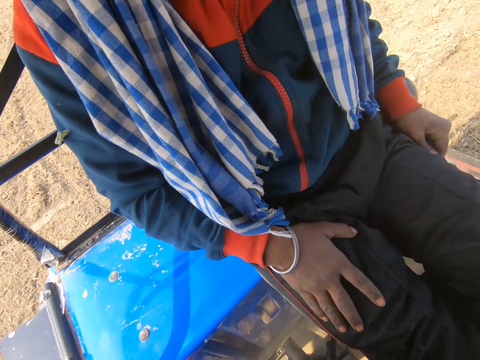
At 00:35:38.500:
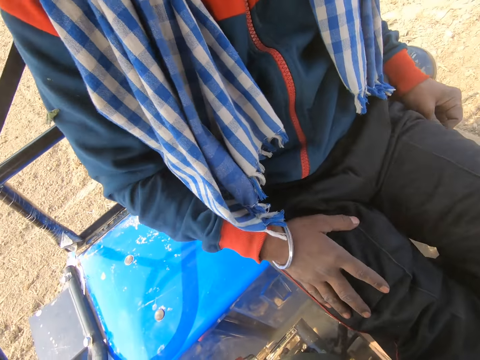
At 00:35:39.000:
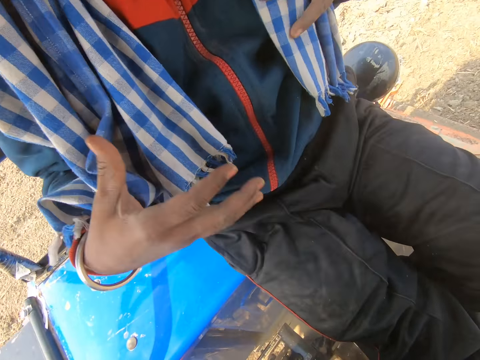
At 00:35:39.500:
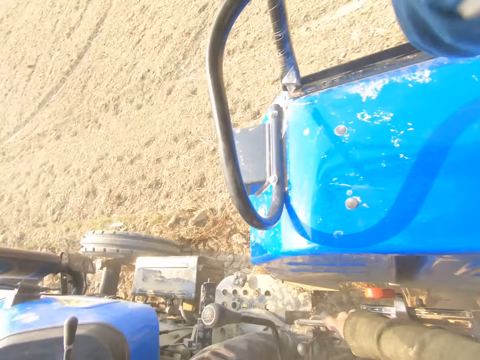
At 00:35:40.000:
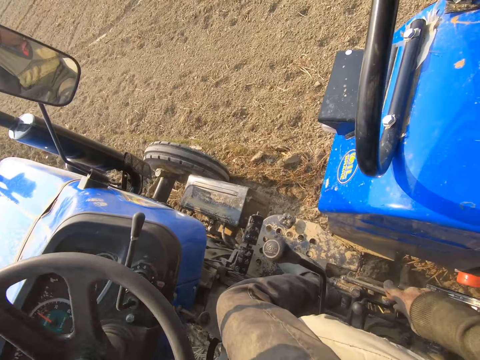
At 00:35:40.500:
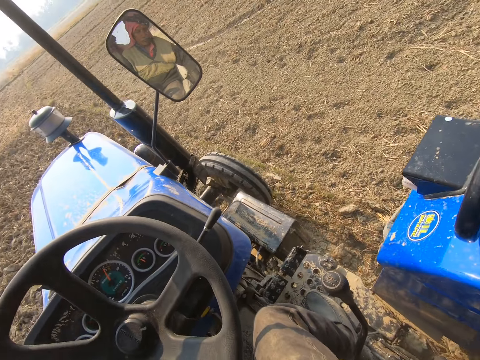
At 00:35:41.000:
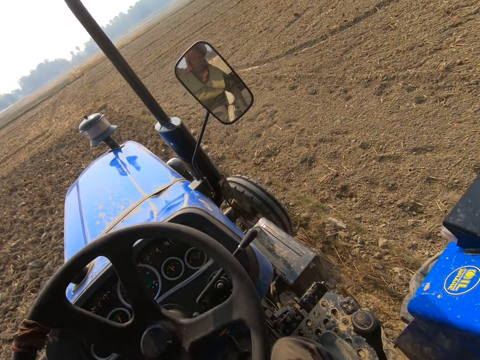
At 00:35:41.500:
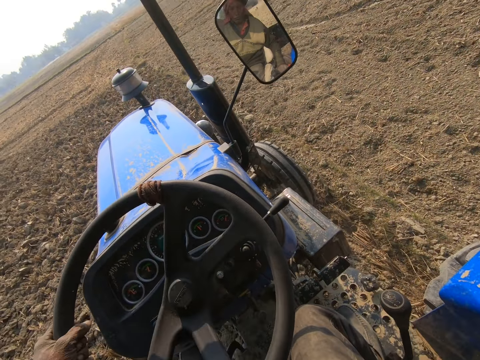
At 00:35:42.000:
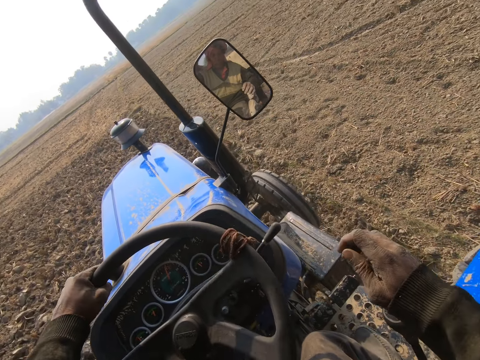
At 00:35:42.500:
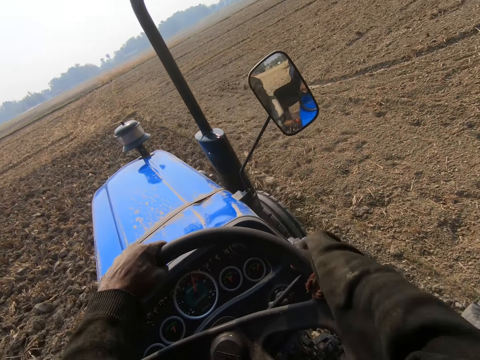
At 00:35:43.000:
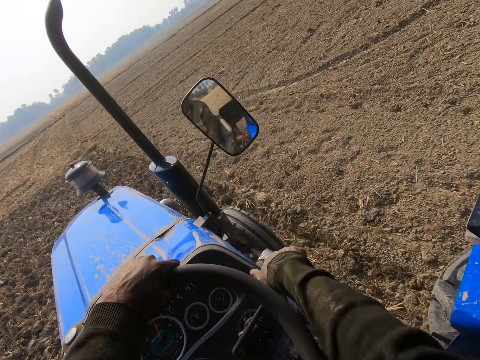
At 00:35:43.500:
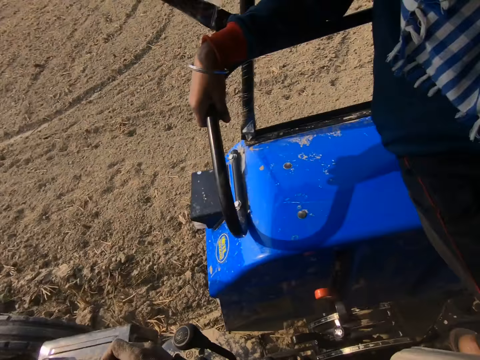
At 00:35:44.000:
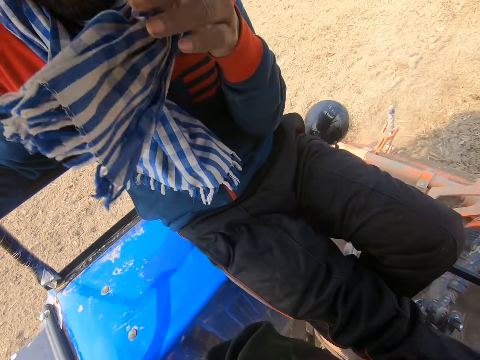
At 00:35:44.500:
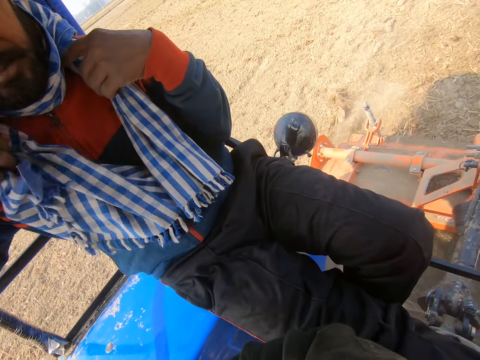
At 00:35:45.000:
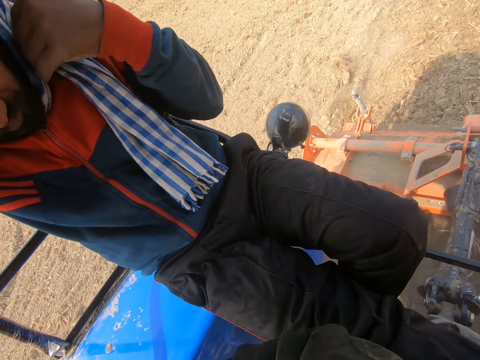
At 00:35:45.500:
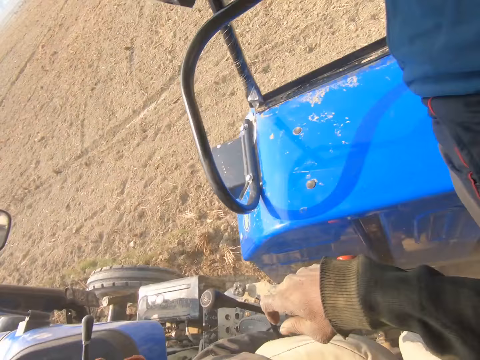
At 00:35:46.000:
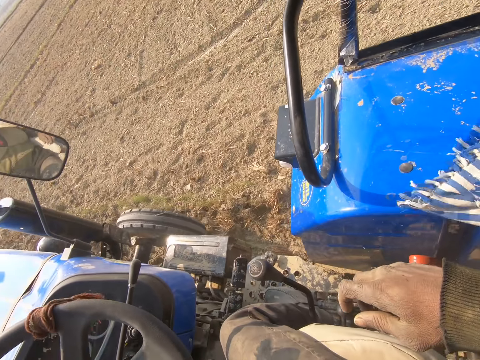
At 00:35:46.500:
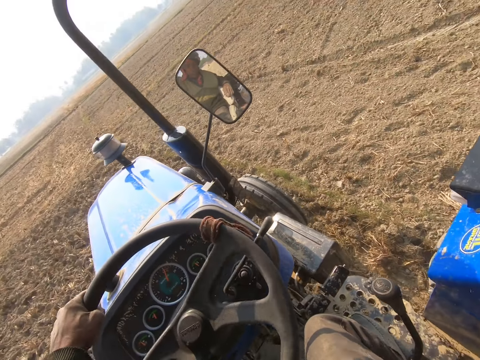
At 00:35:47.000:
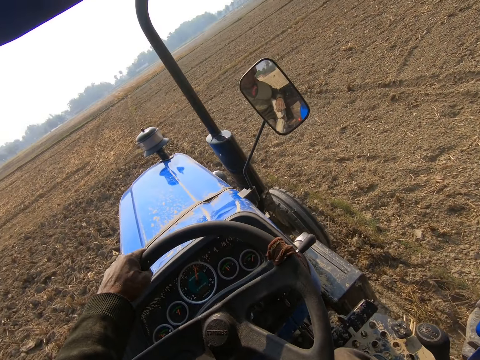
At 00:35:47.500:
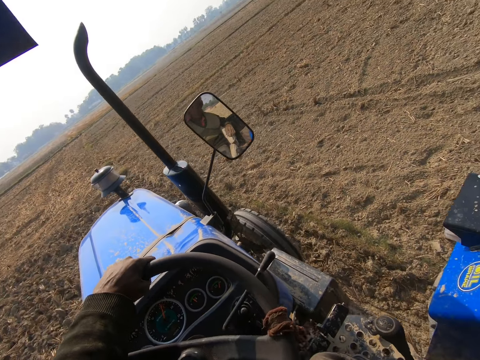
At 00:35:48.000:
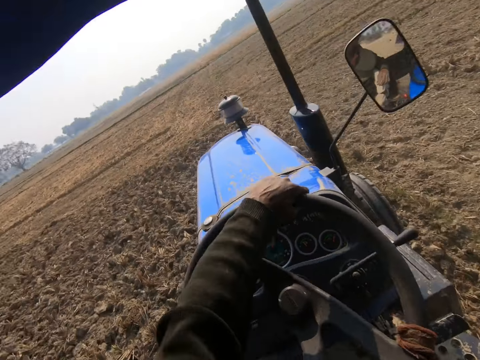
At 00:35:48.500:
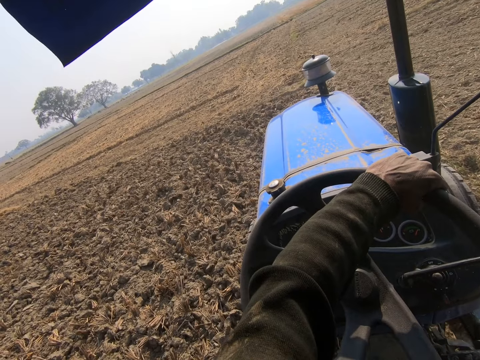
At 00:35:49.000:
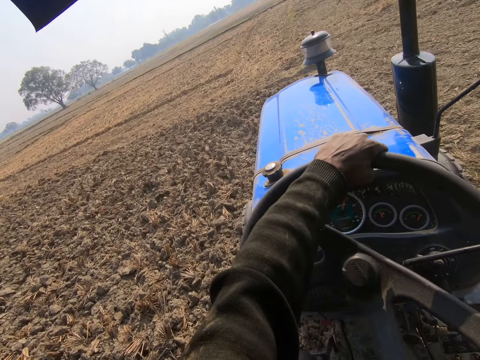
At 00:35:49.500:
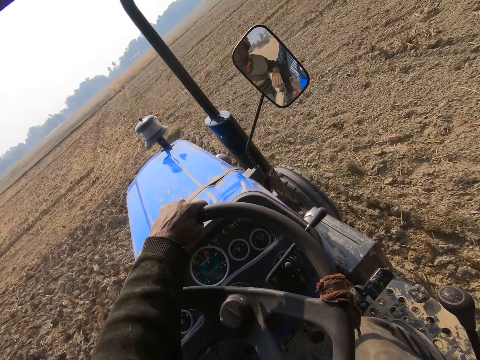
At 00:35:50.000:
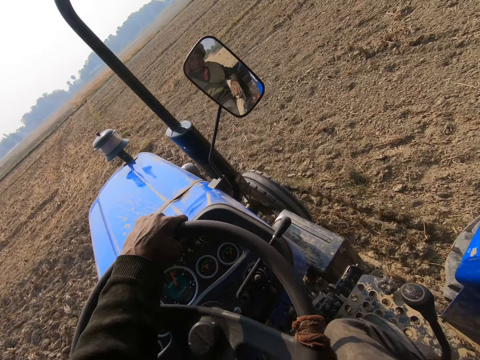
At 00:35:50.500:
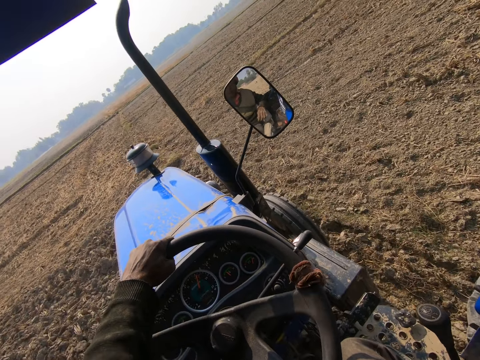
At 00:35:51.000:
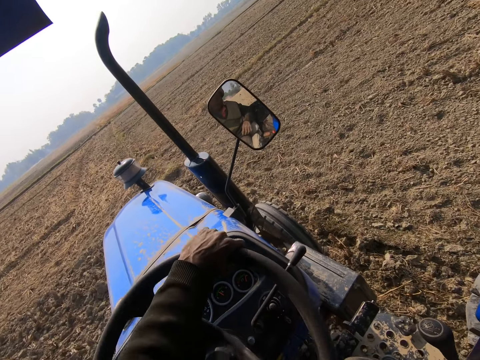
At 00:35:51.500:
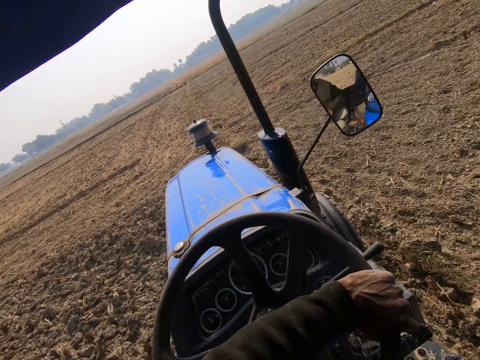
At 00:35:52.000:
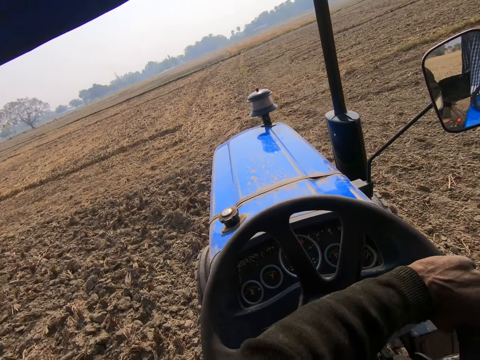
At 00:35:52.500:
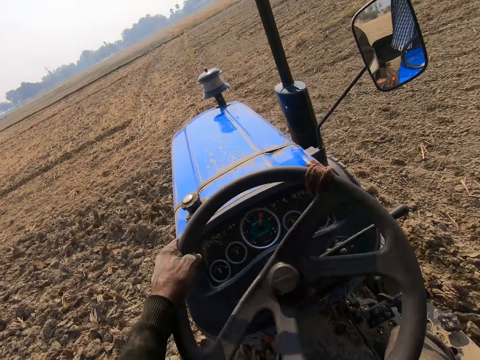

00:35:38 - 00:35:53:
A man touches the scarf. The camera wearer drives the tractor. The man touches the scarf and adjusts the towel round his neck. The camera wearer drives the tractor.

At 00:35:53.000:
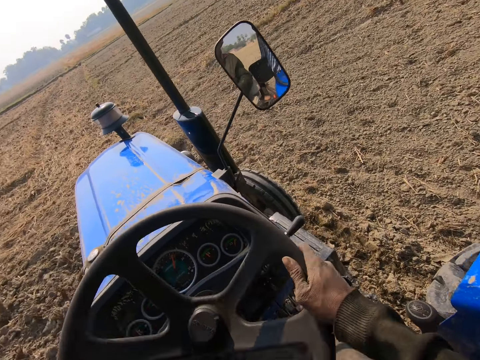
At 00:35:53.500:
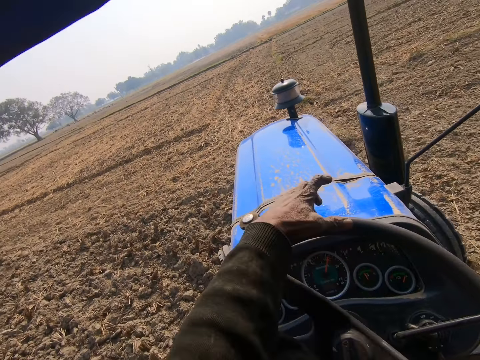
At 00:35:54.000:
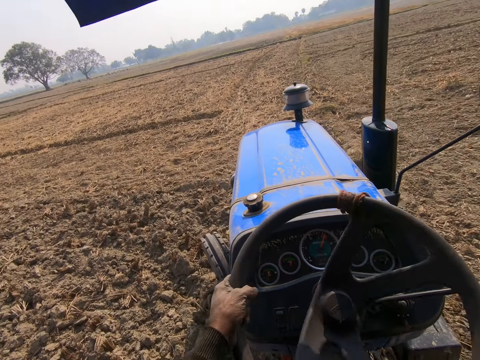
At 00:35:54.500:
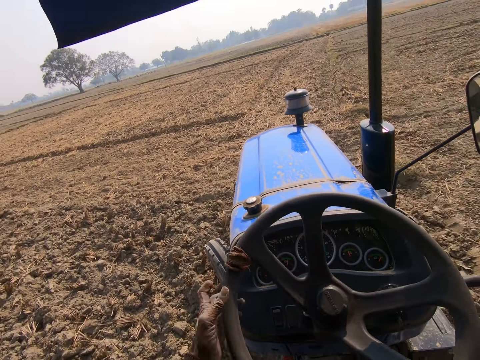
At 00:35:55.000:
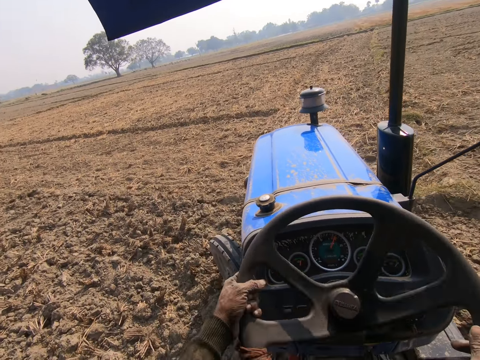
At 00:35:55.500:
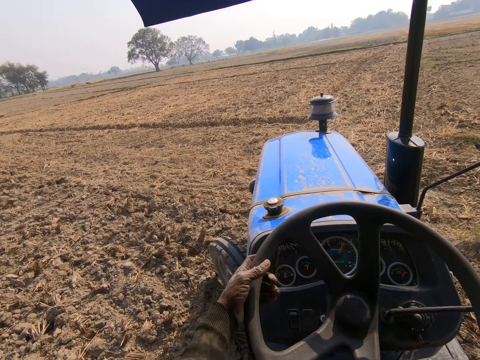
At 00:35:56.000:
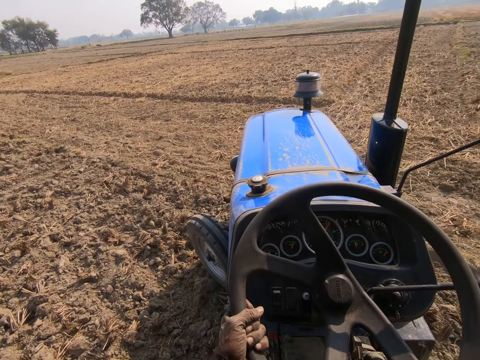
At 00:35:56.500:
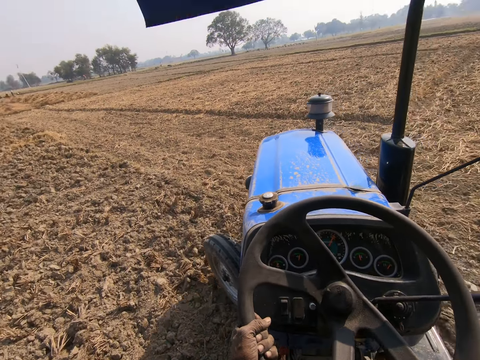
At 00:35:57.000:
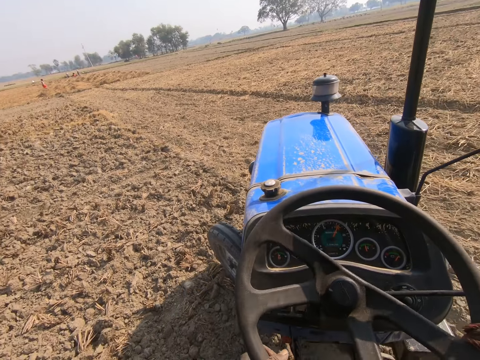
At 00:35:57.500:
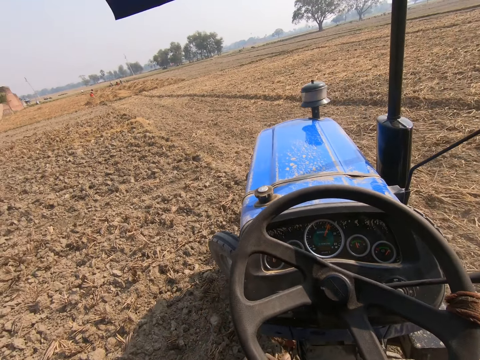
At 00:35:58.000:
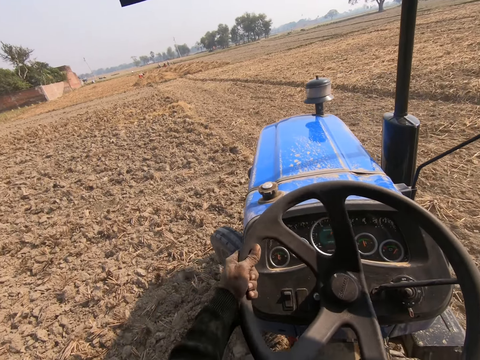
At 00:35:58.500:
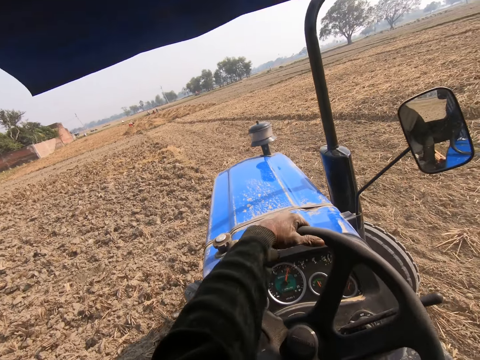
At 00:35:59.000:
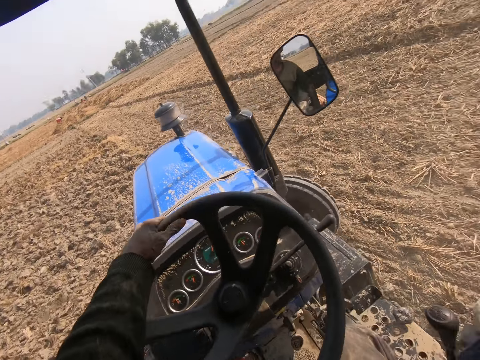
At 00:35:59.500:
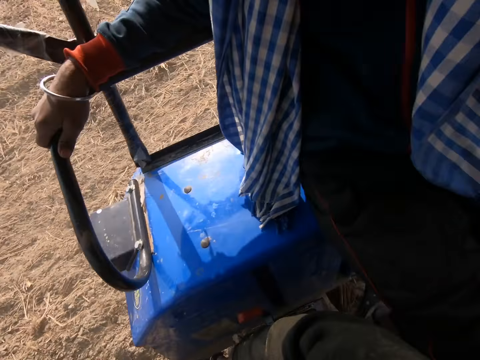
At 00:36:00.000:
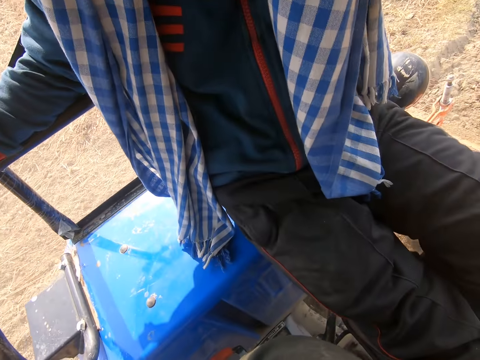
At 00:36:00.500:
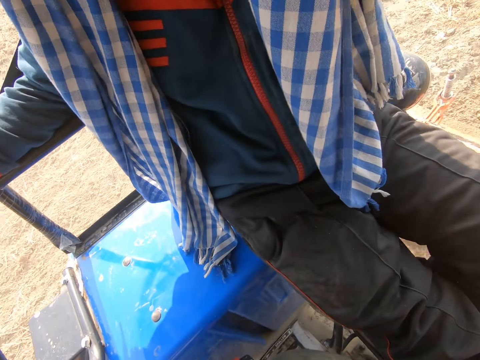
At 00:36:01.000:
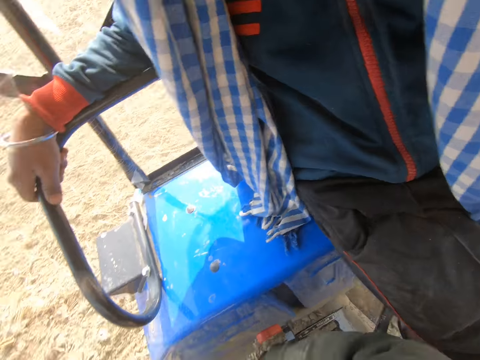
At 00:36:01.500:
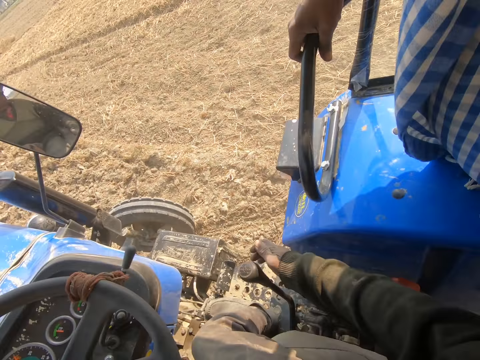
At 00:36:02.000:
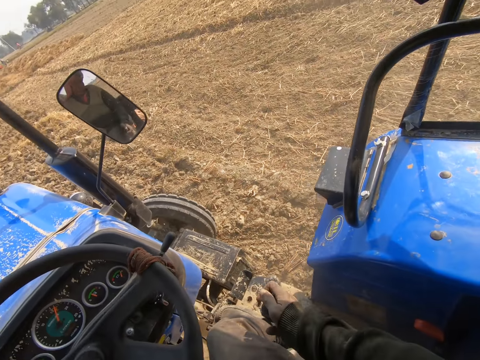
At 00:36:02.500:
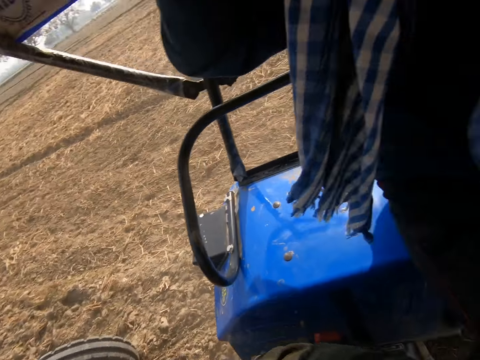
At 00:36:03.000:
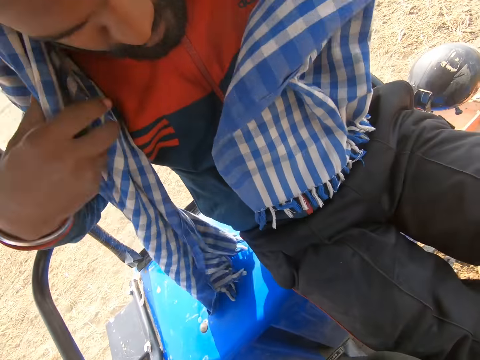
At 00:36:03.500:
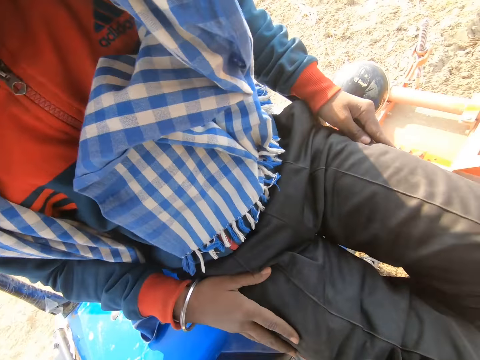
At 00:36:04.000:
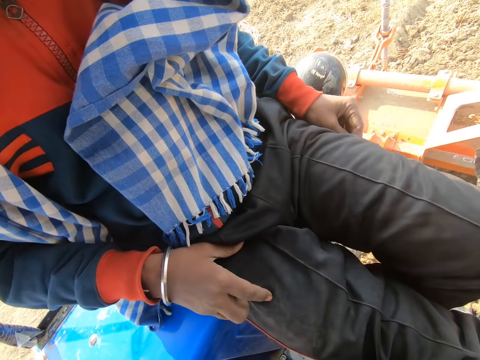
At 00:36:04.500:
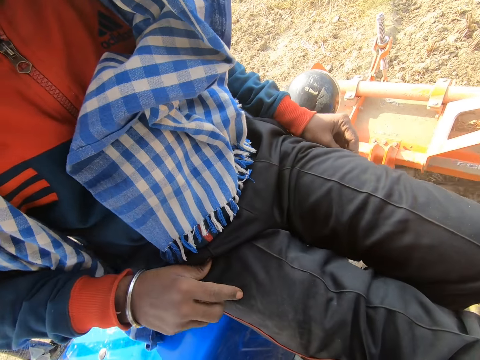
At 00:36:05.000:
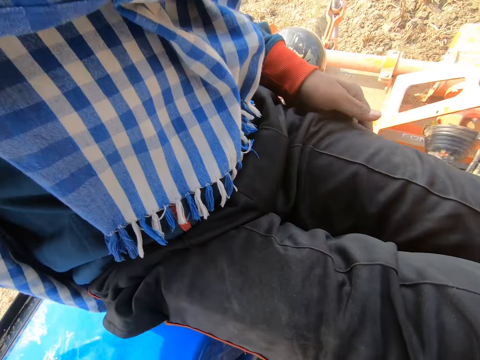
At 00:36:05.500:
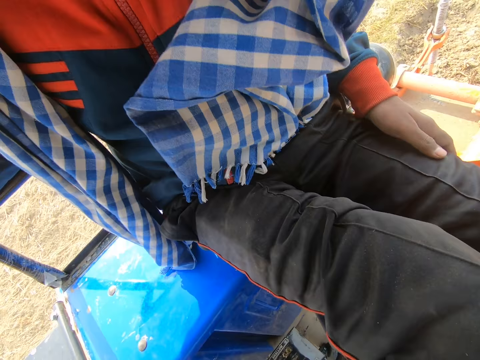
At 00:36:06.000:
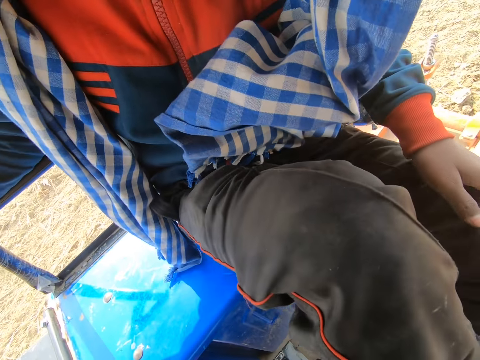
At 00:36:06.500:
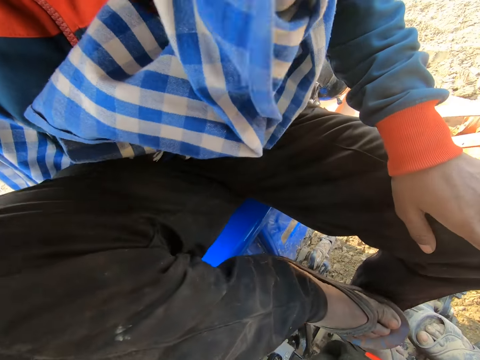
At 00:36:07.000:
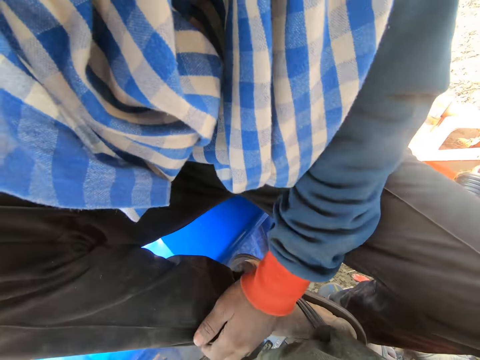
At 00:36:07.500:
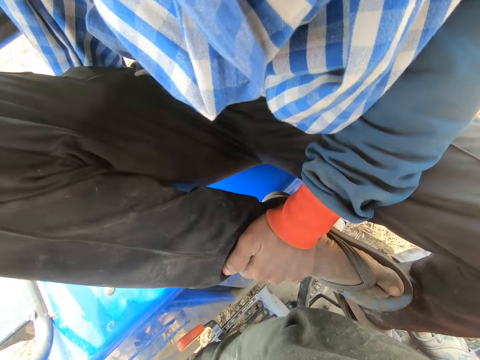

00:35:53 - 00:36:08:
A man moves the hands and touches his pockets with both hands. The man adjusts his position and moves the leg.
